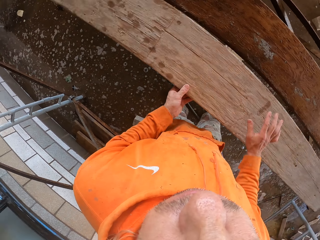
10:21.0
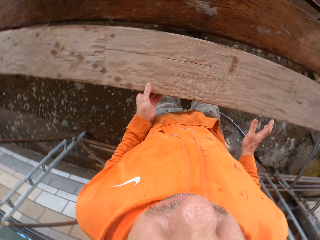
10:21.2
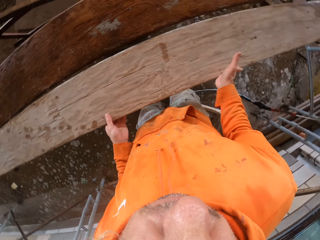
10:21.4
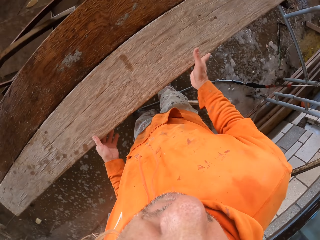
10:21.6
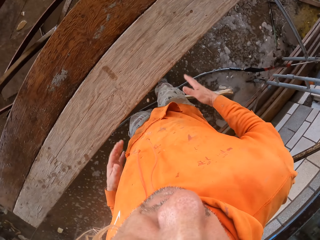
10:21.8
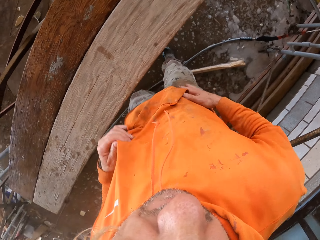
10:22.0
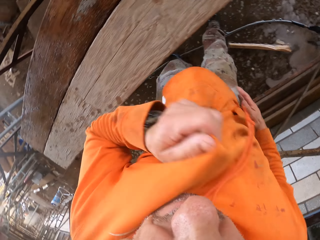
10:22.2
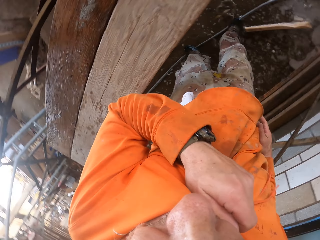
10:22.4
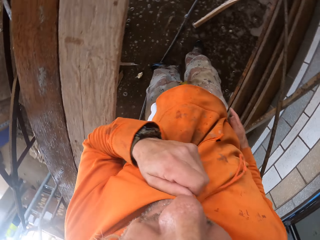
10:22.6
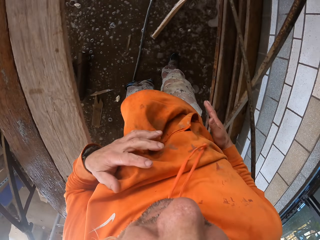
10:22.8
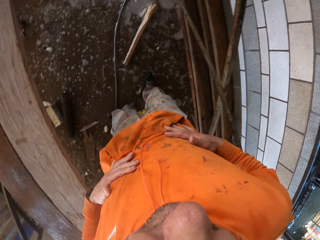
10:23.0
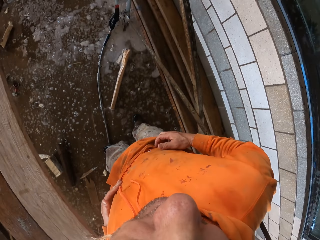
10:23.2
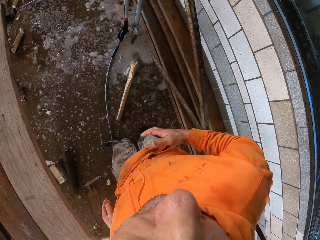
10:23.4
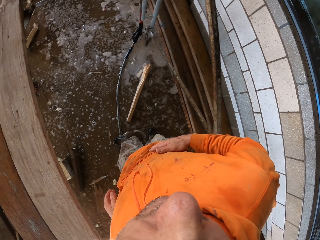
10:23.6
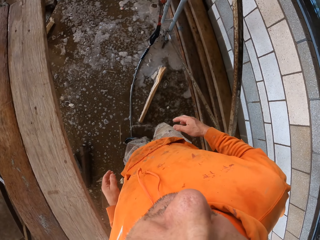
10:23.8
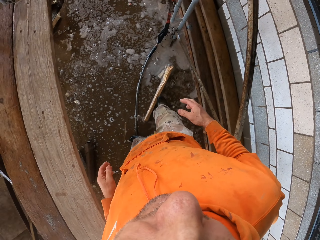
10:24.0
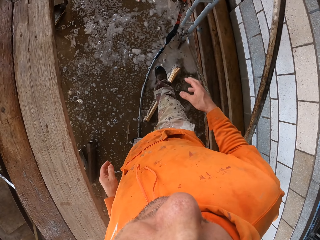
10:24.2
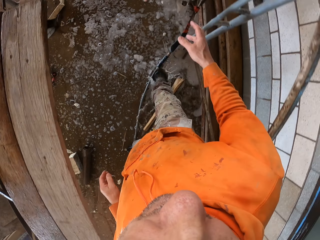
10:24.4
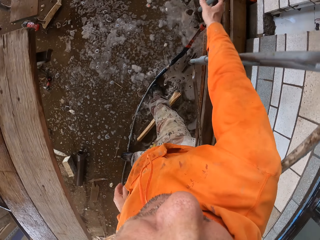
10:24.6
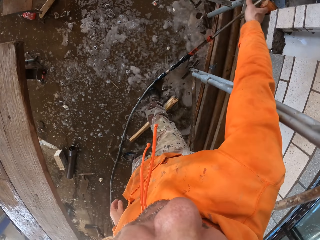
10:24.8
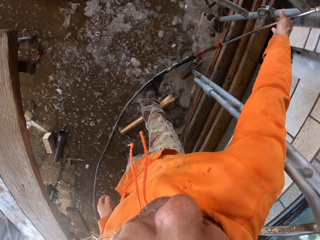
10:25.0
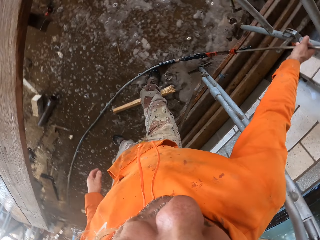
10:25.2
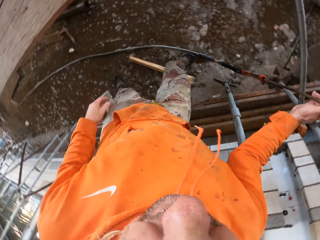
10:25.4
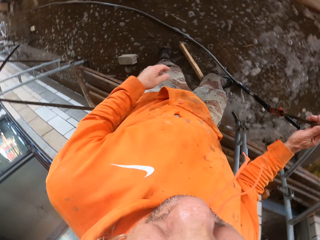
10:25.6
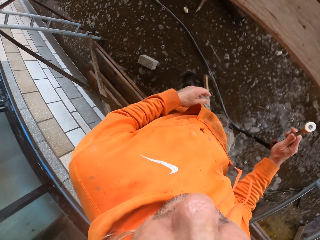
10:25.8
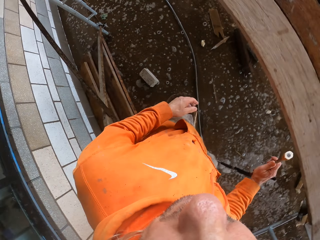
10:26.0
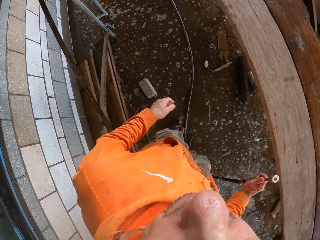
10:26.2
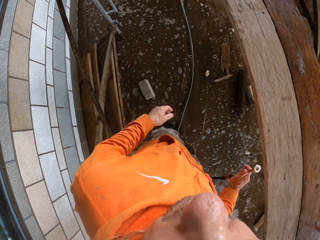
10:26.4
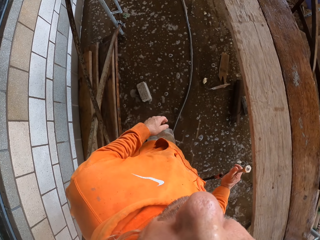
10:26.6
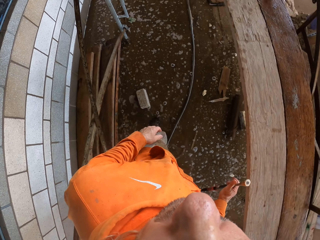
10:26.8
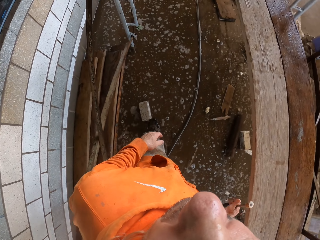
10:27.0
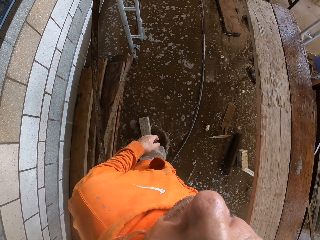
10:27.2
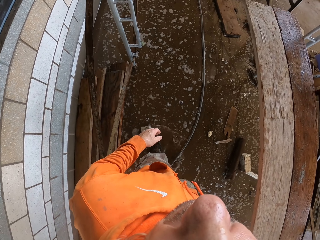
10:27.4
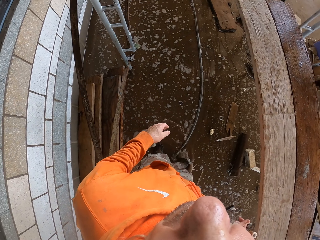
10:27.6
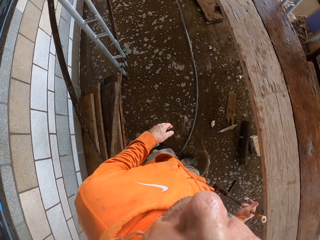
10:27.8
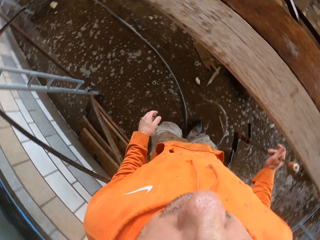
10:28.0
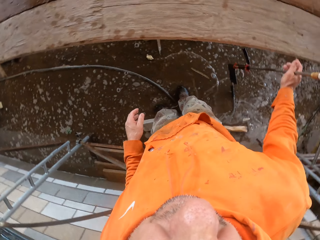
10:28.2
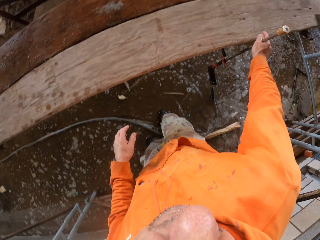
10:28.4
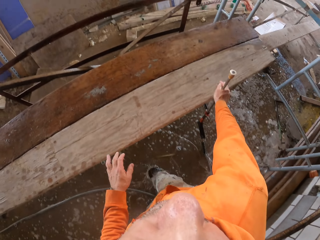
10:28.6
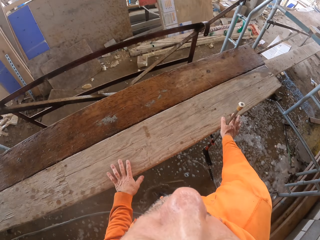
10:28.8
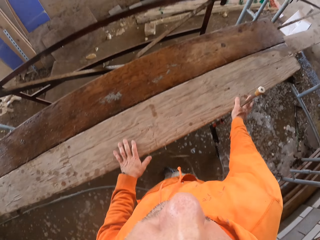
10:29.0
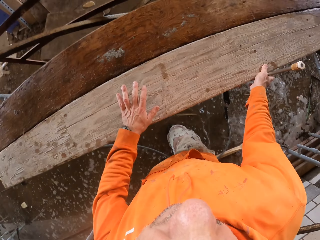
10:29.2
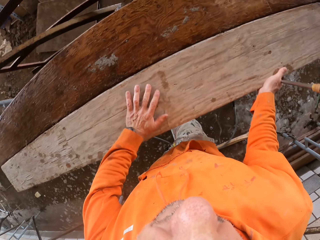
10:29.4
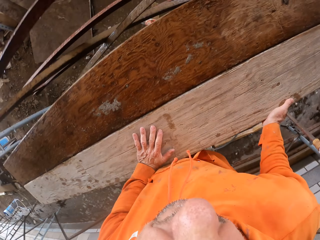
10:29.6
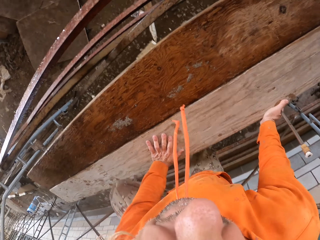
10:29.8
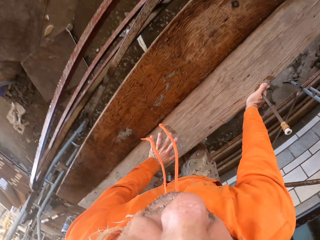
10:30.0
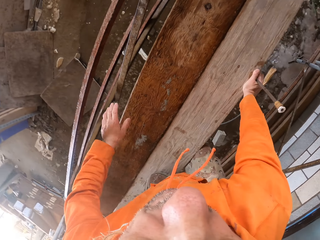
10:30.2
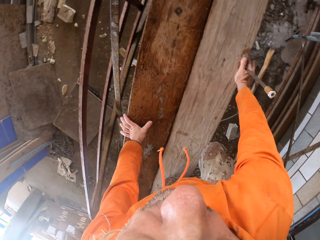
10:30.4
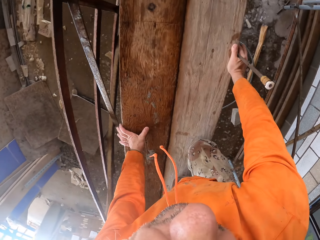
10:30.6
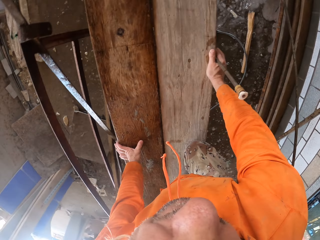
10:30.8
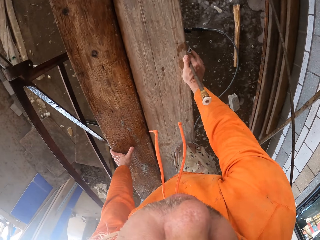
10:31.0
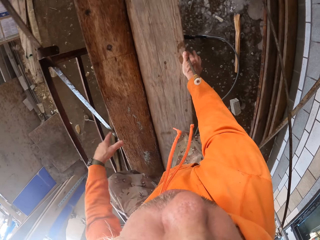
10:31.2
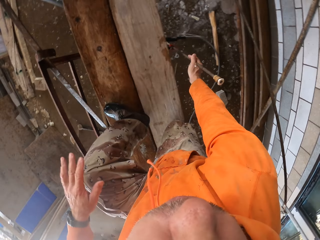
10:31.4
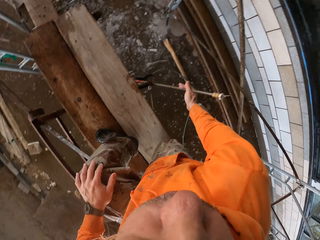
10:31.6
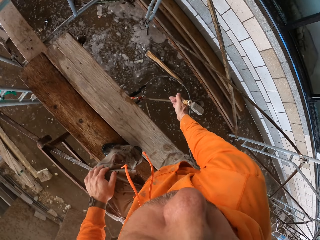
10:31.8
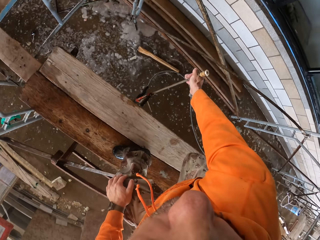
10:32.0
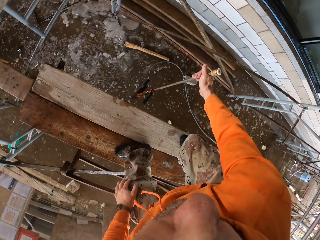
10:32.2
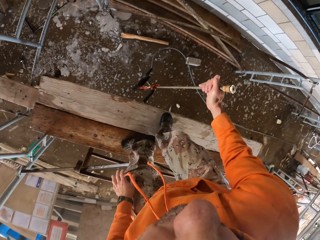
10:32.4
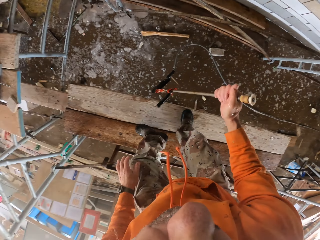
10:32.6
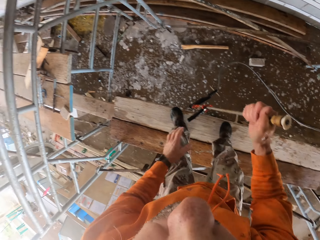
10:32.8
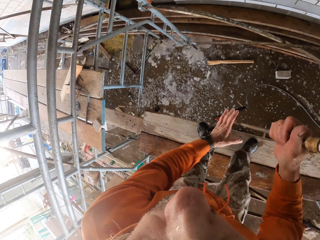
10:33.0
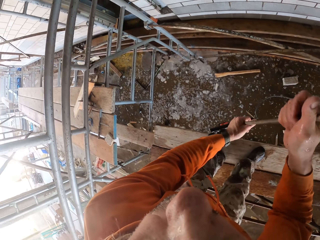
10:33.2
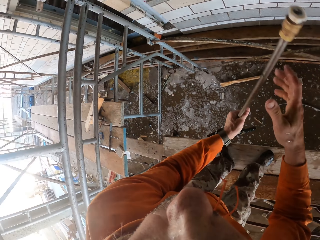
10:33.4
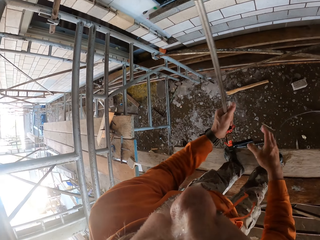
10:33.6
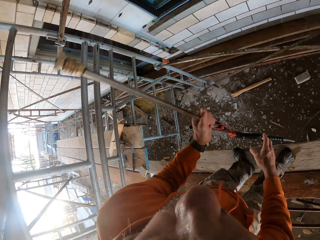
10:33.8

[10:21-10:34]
The camera wearer arranges wood on a scaffold. He touches his cloth. He wipes his face with his sweater. He wipes his hands on the sweater. He picks up the pressure washer gun. He jumps up on the wood.

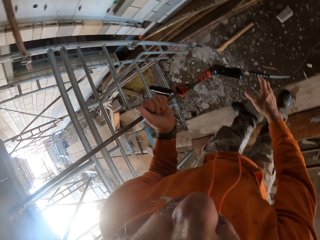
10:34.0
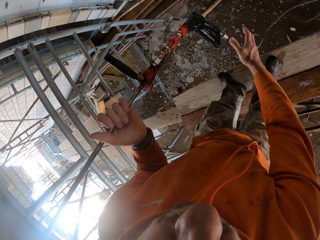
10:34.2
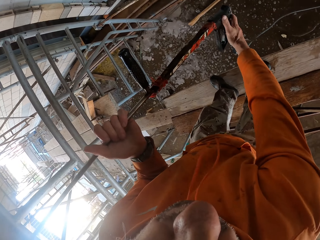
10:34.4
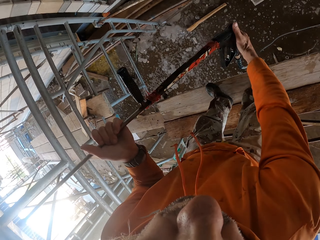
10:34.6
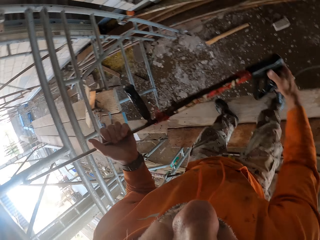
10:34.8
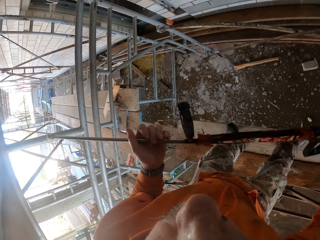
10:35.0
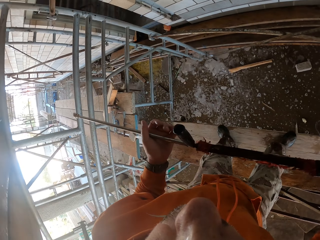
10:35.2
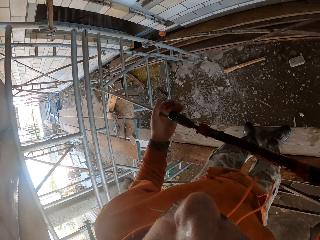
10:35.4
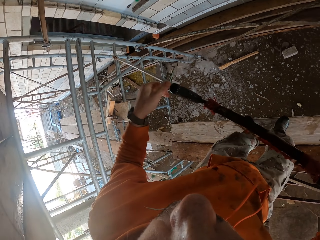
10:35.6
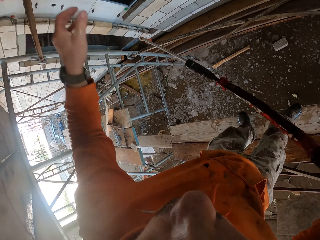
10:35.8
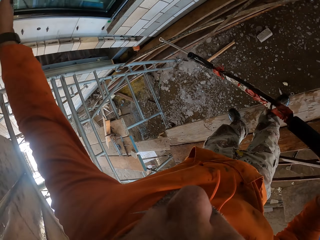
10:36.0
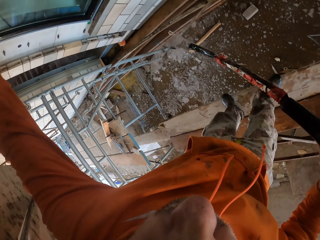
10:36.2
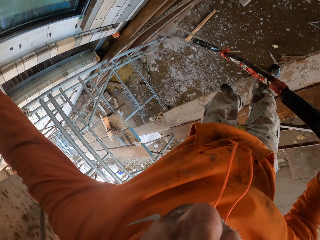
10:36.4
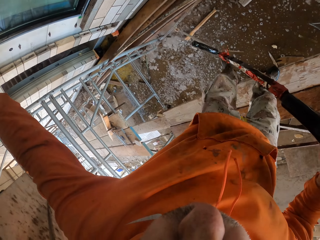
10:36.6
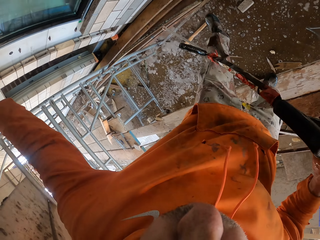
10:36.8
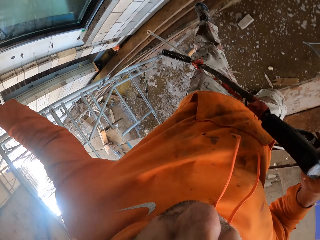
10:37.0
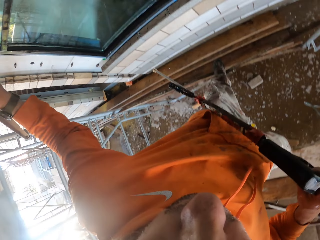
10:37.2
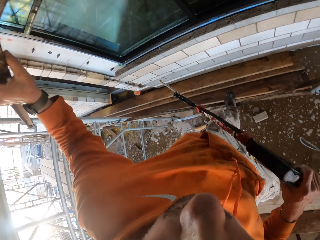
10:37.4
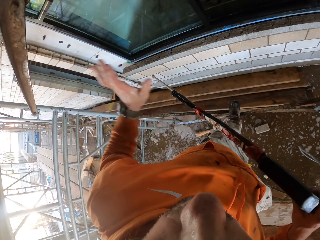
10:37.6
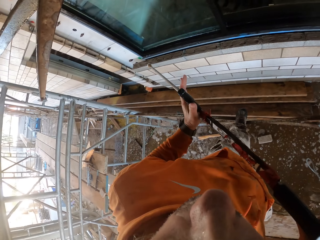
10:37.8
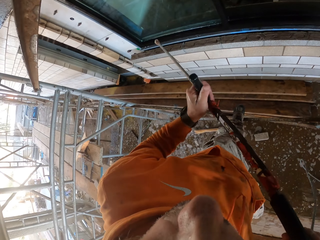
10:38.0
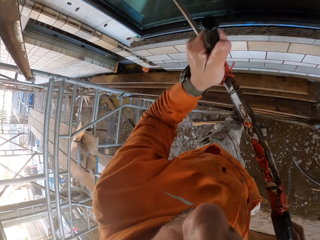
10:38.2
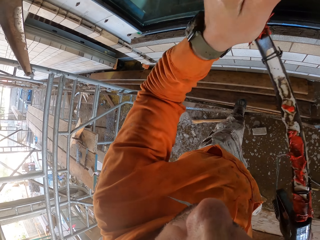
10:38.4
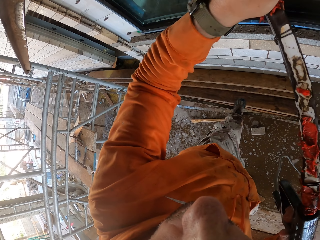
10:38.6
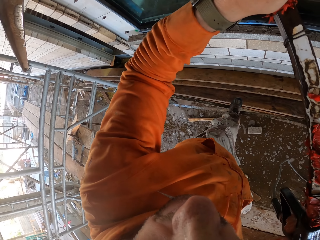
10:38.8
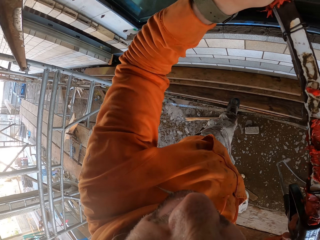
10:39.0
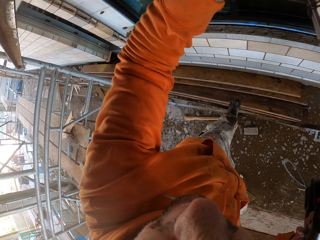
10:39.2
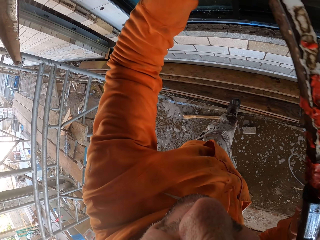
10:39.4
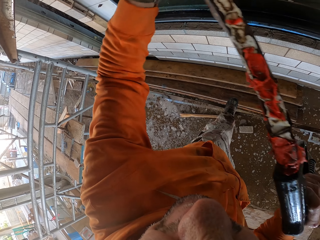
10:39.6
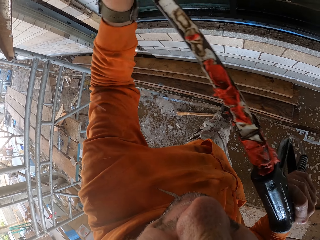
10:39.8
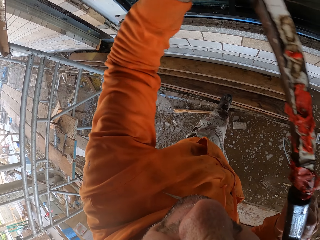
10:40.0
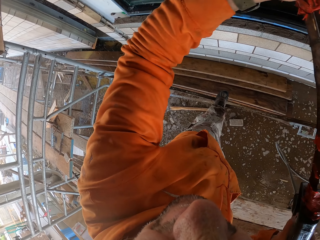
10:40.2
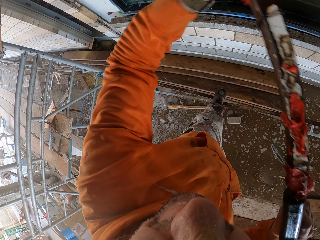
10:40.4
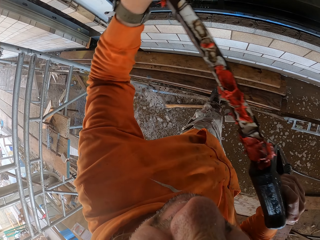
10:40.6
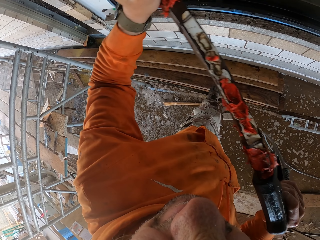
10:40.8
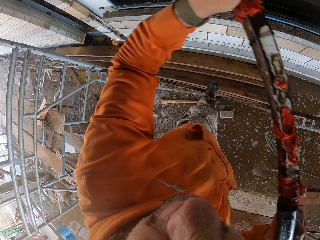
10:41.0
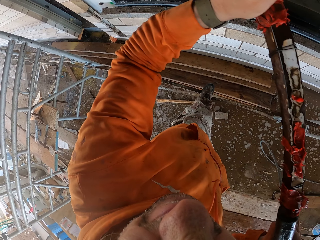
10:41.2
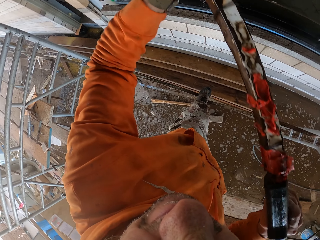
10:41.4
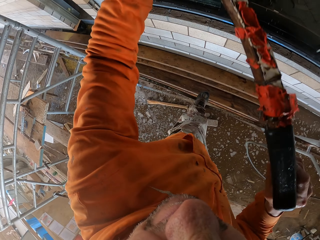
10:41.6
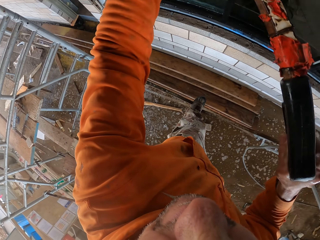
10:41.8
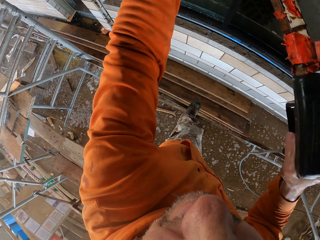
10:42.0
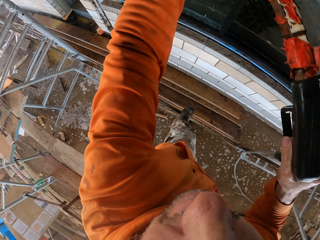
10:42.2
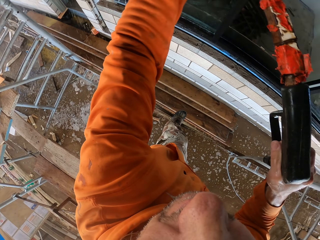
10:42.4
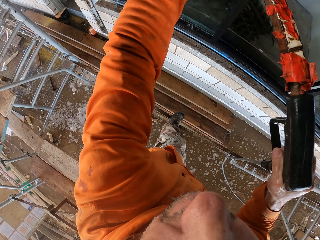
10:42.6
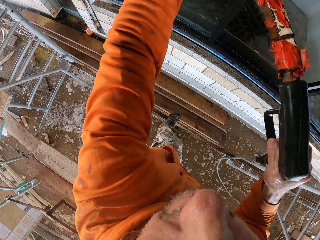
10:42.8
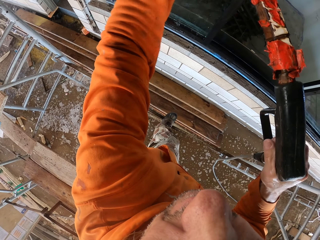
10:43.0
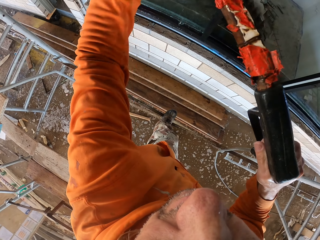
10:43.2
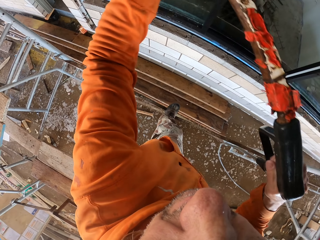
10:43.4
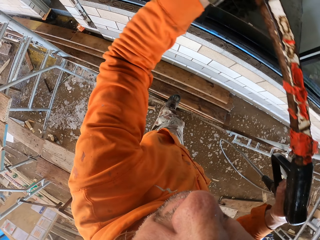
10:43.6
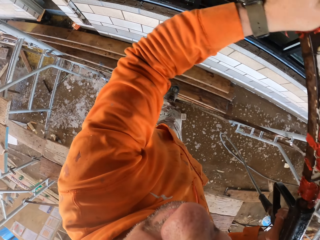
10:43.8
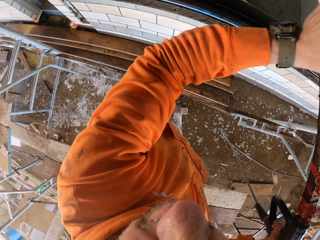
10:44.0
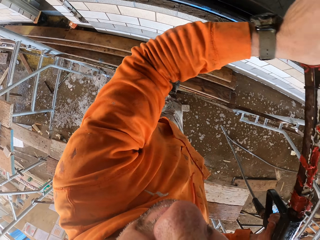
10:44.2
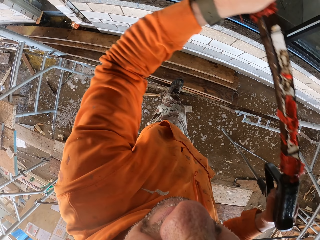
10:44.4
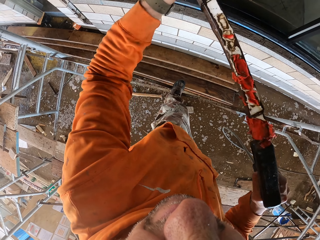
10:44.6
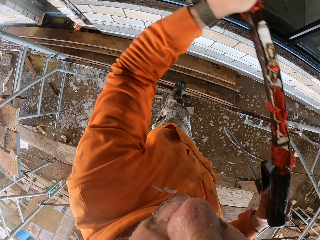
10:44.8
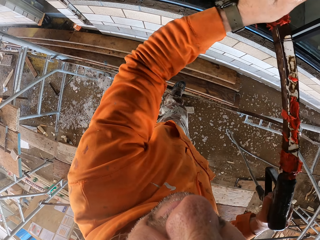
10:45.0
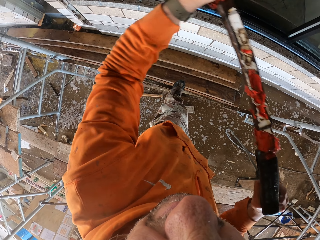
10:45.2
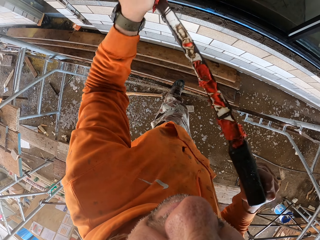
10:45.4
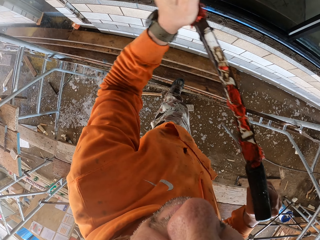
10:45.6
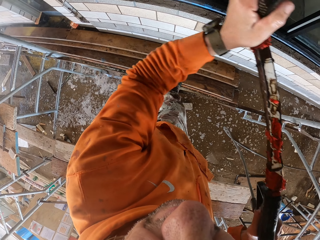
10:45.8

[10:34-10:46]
The camera wearer holds the pressure washer gun with both hands. They touch the scaffold. They wash the wall. They wash the window.
